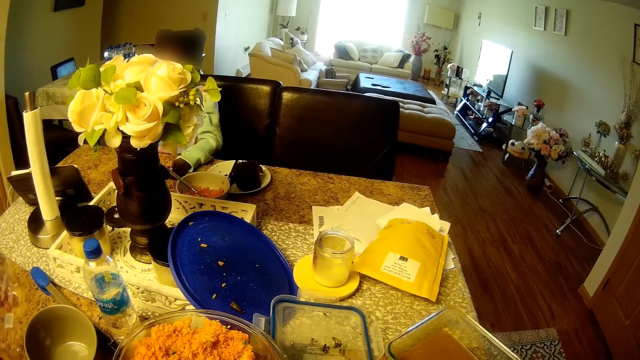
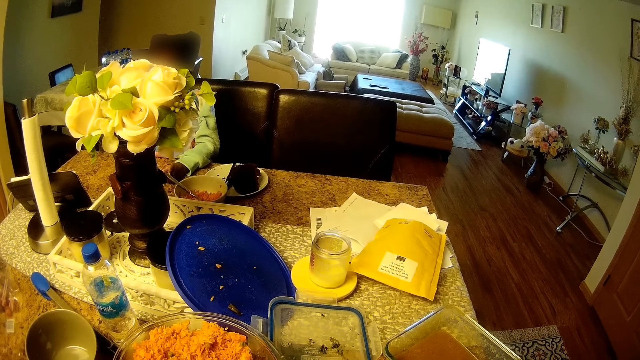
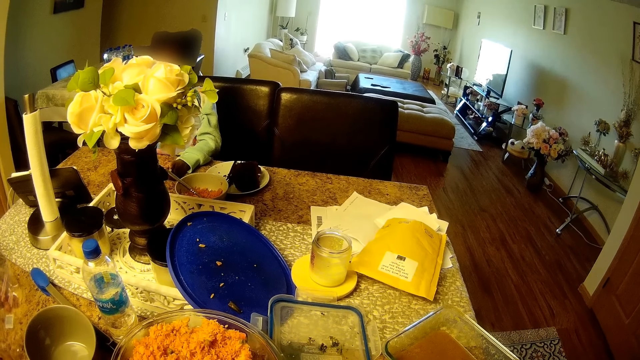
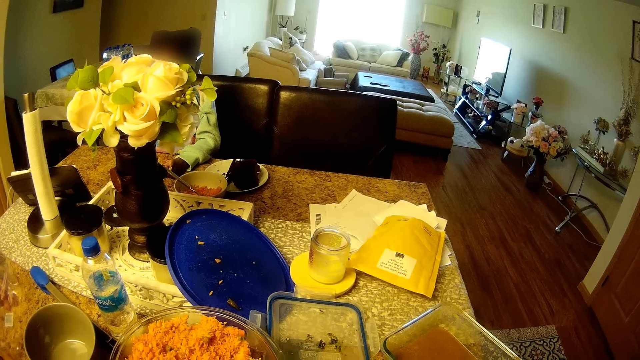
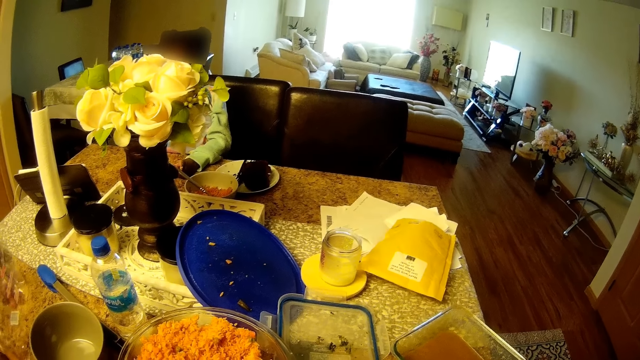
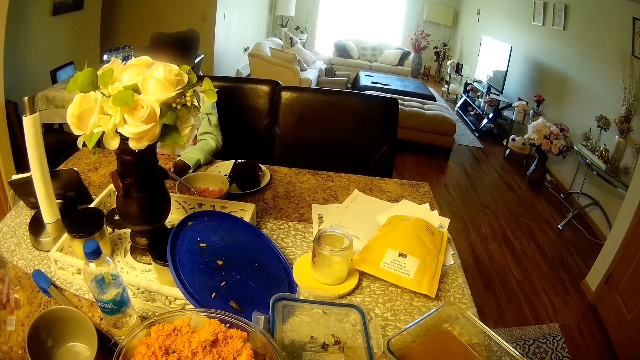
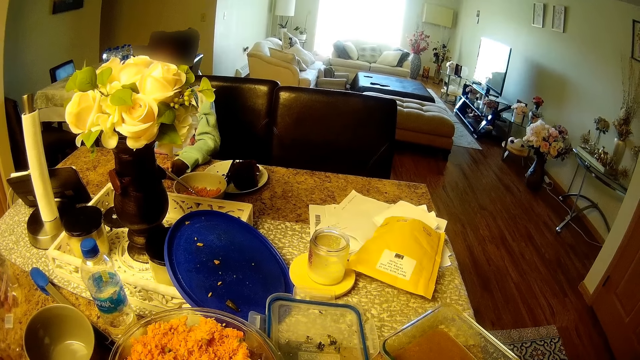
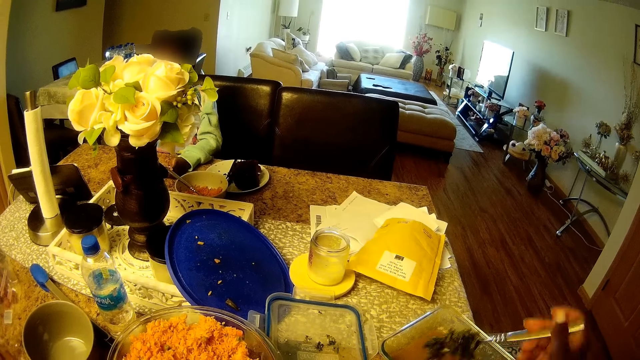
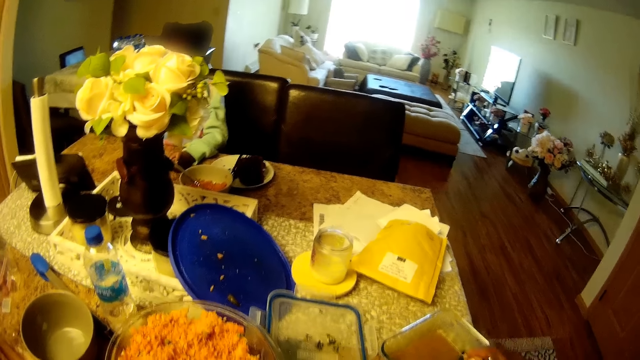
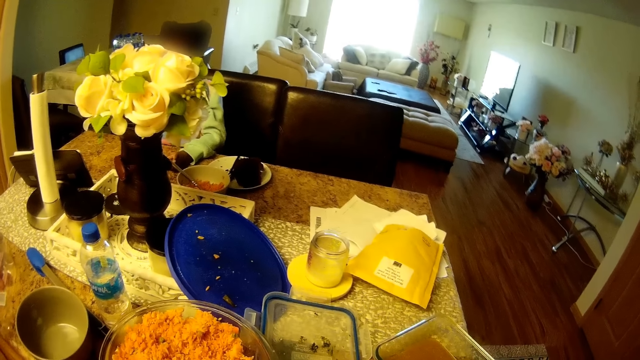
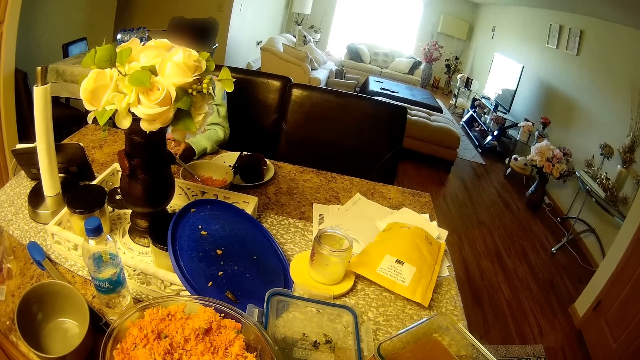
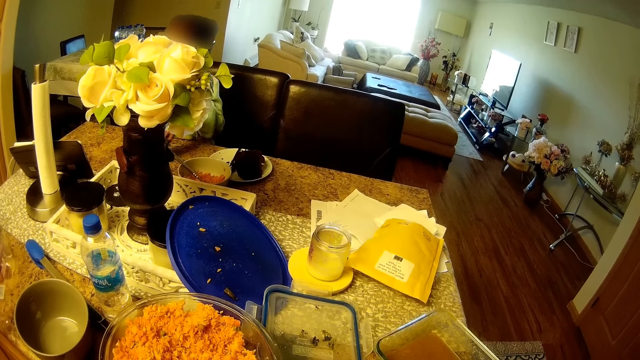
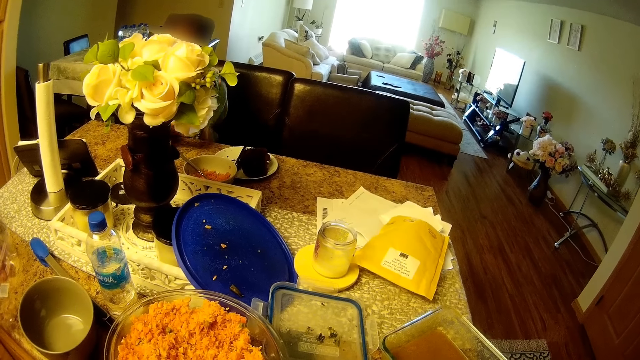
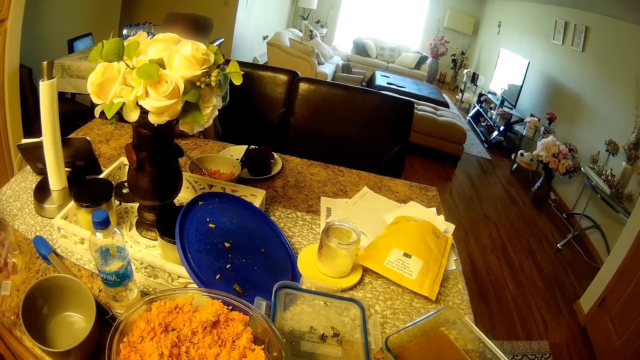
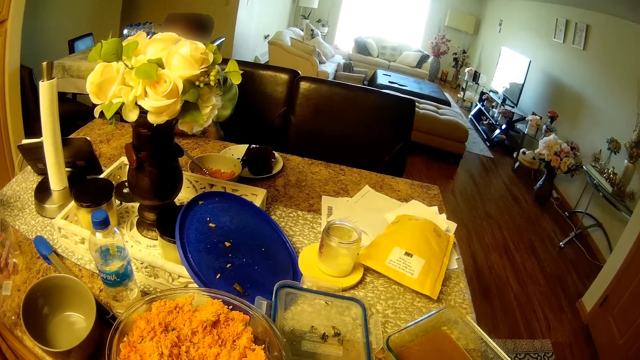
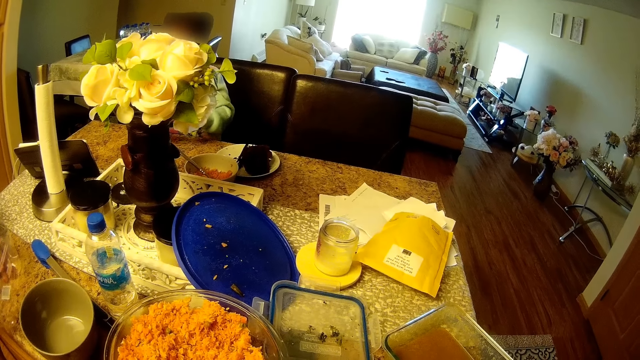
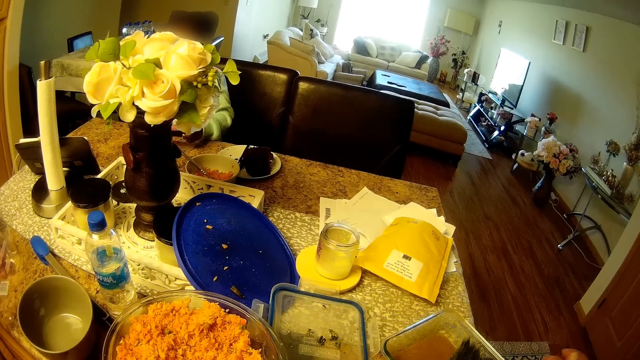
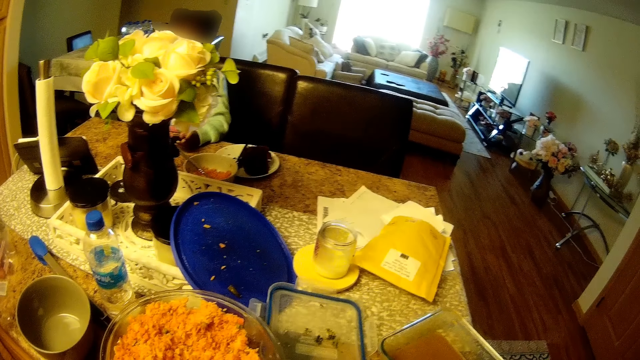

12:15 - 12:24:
The camera wearer puts something on the dish.

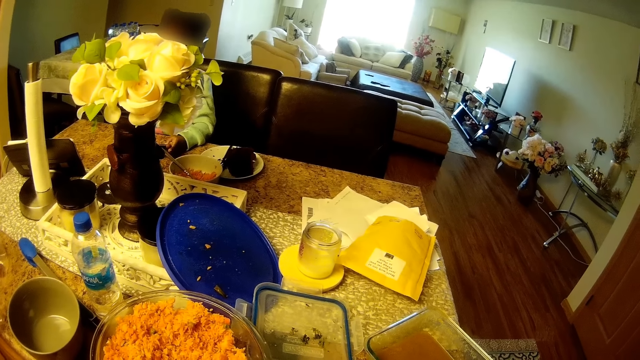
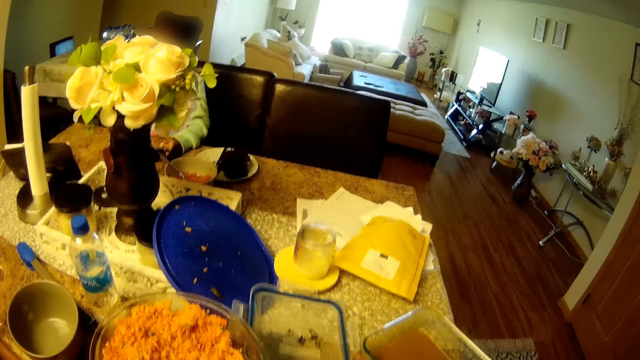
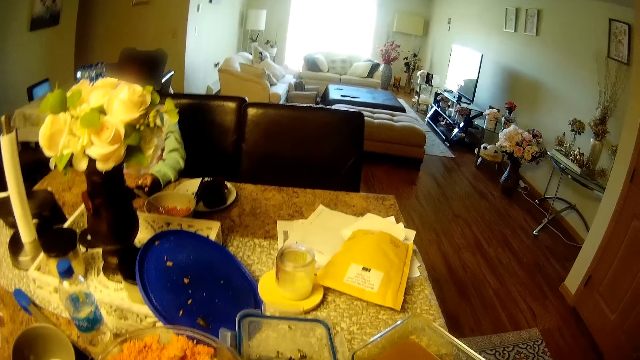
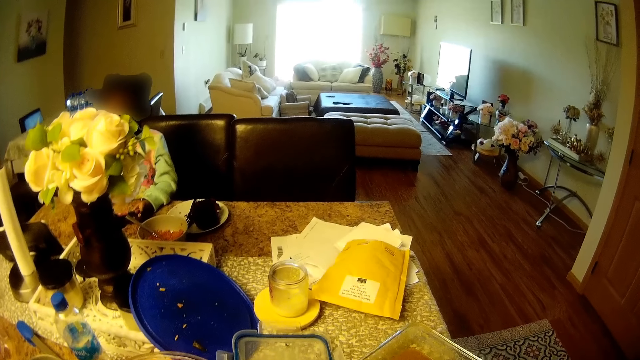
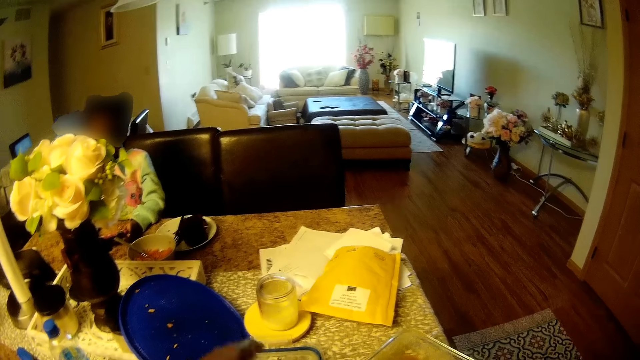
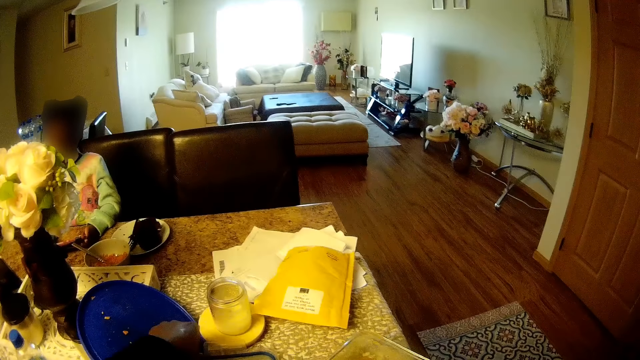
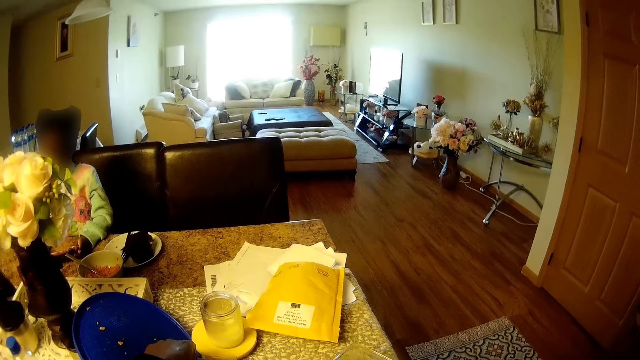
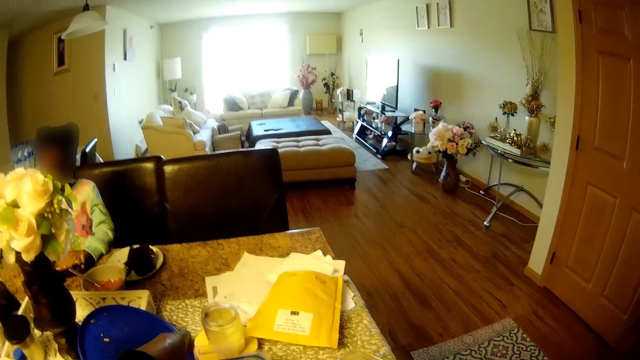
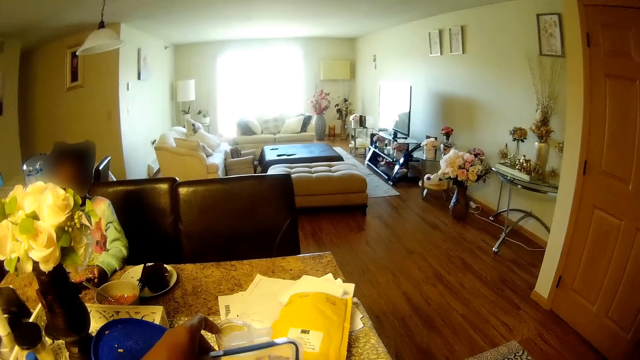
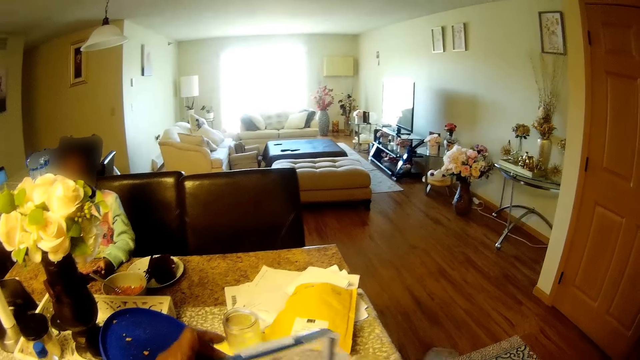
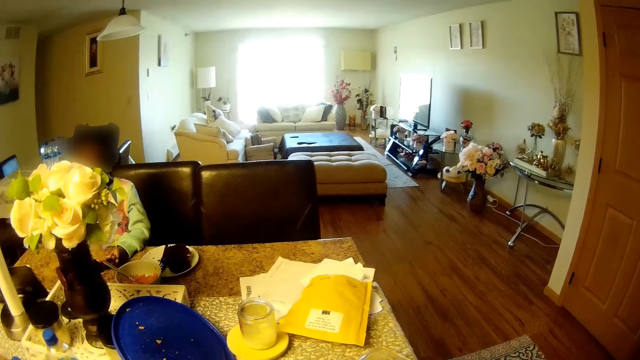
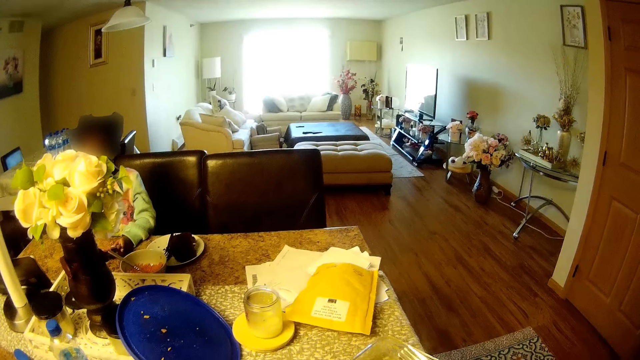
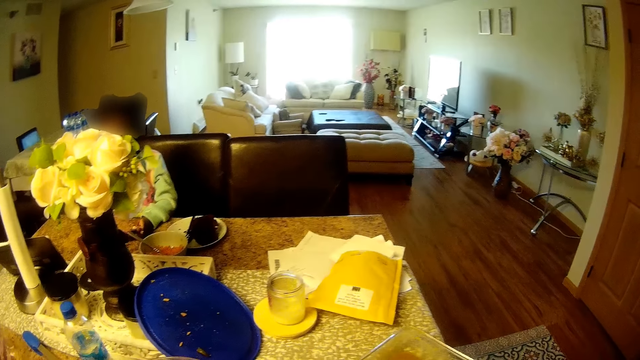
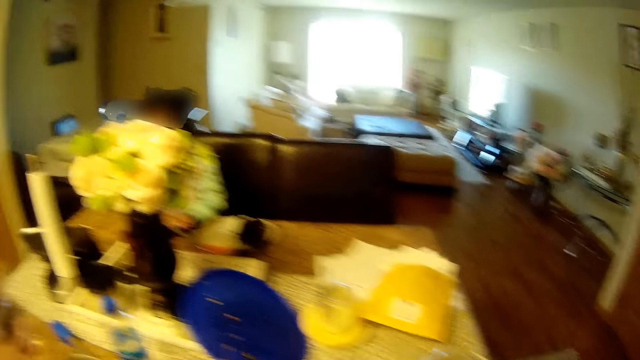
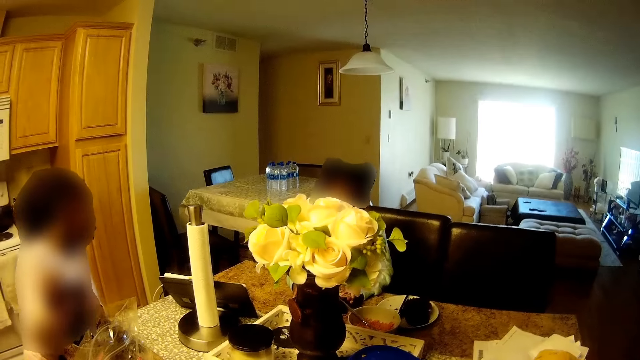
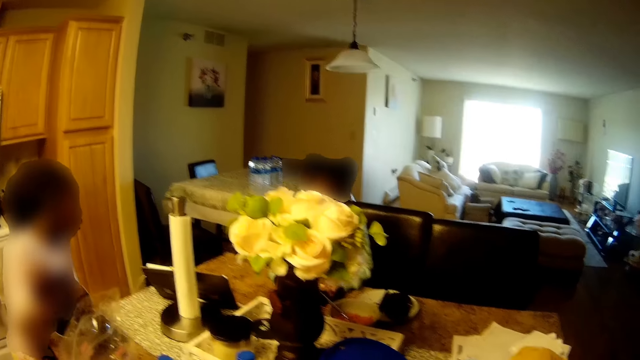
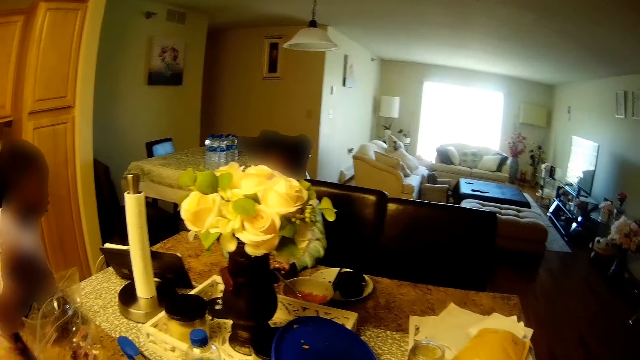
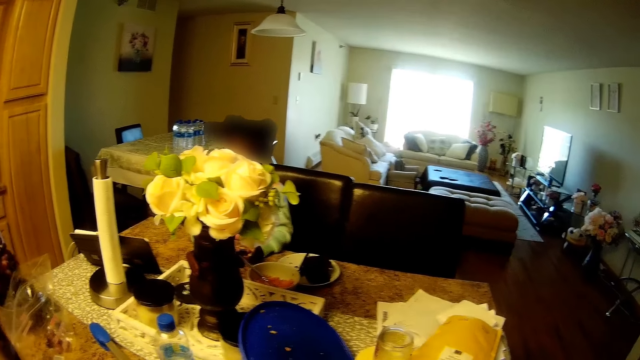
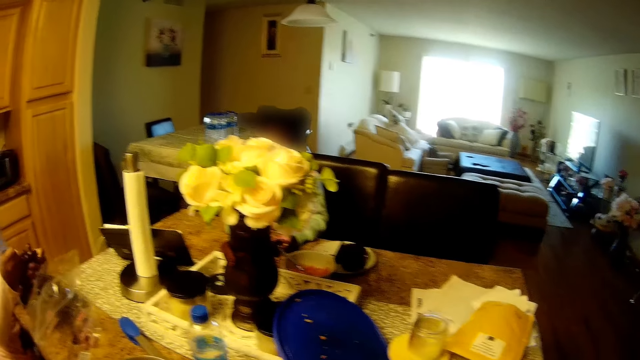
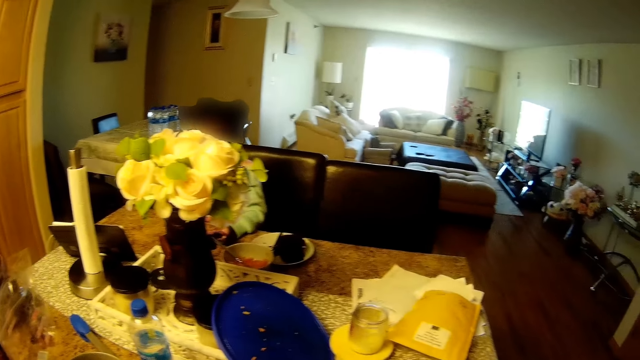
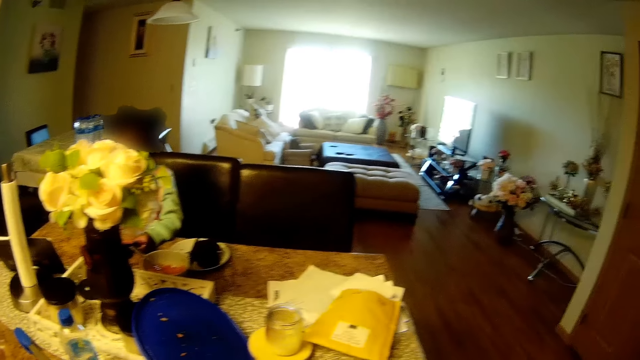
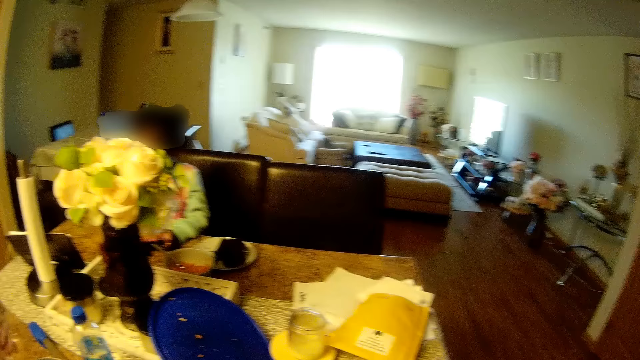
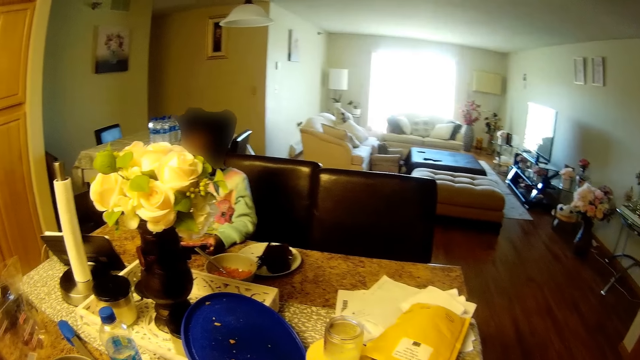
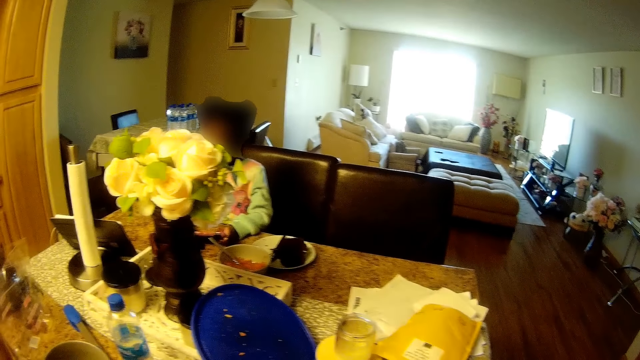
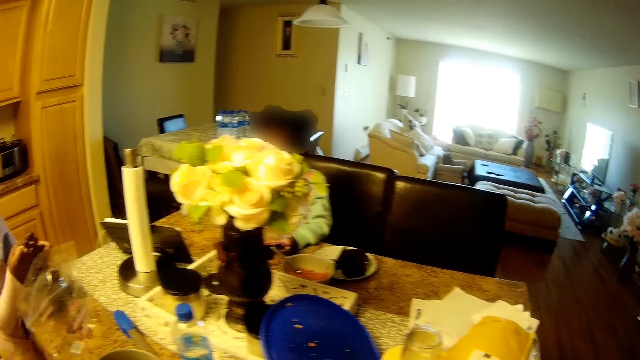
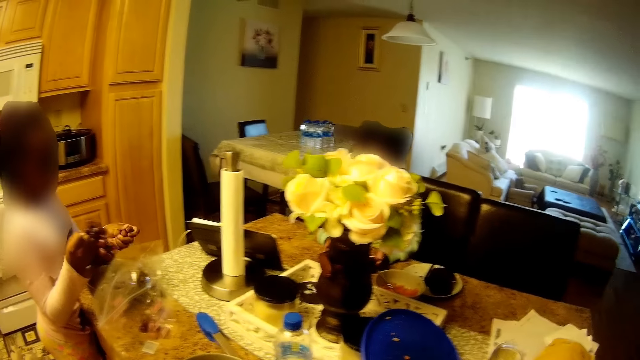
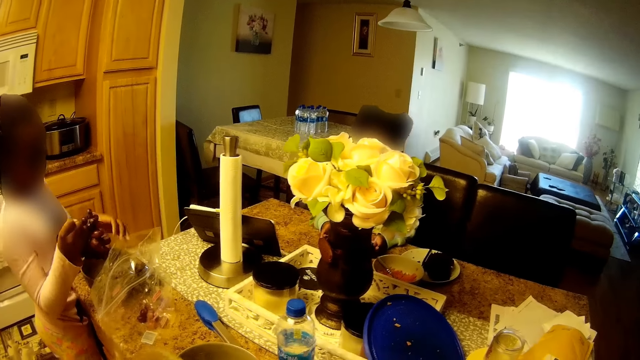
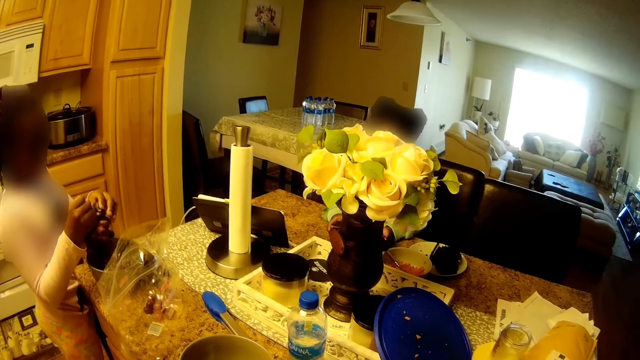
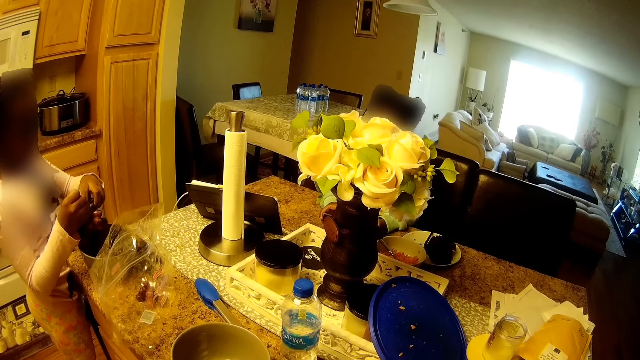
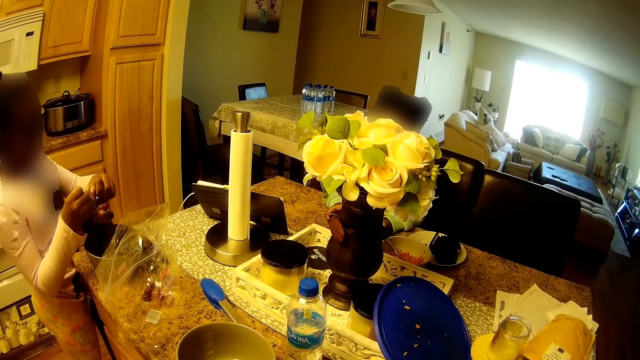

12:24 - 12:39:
The camera wearer holds something. She picks up the cover of the container from the counter with her left hand. A girl transfers grapes from her right hand into a bowl on the kitchen counter with her left hand. The girl holds something with her hands.
